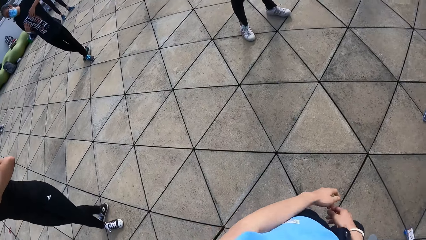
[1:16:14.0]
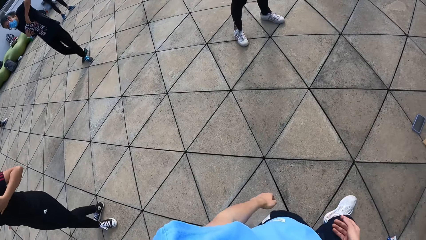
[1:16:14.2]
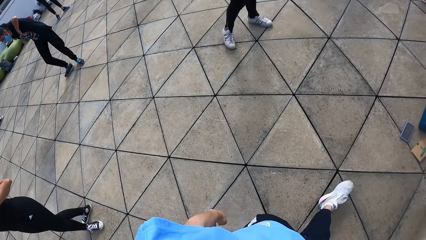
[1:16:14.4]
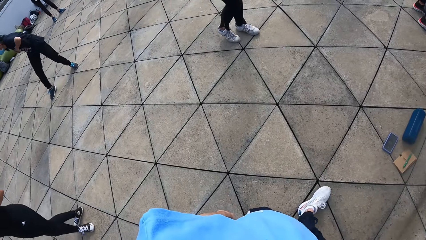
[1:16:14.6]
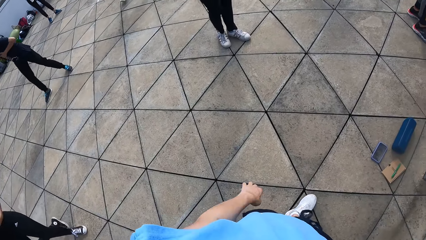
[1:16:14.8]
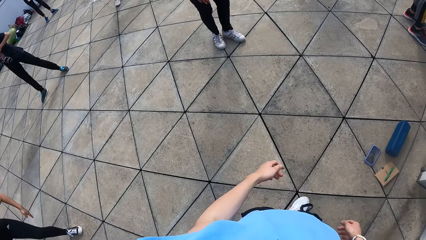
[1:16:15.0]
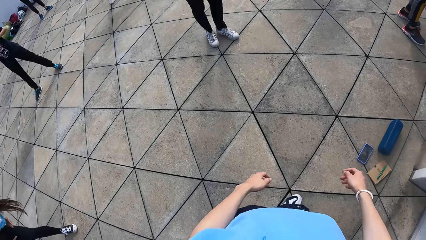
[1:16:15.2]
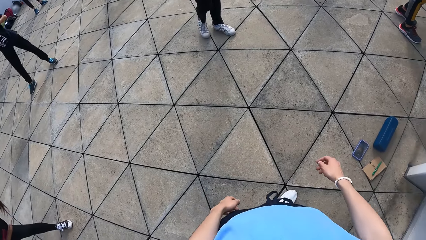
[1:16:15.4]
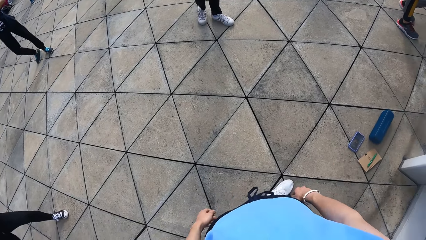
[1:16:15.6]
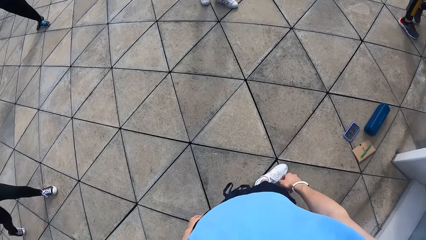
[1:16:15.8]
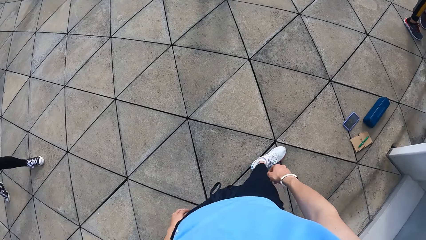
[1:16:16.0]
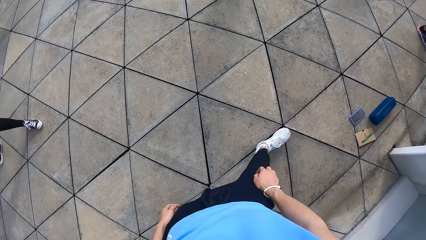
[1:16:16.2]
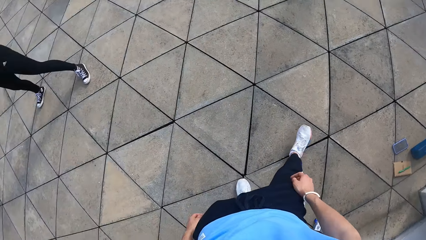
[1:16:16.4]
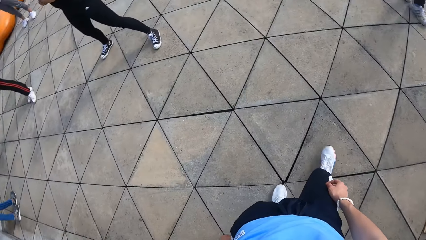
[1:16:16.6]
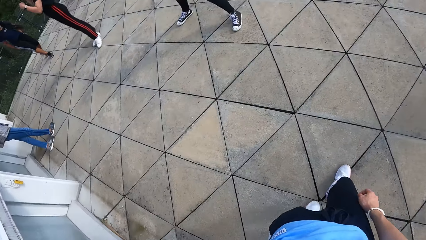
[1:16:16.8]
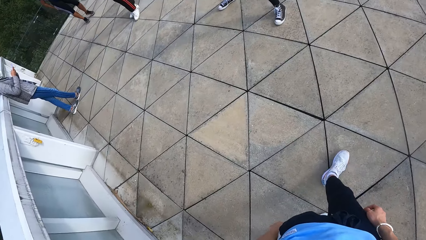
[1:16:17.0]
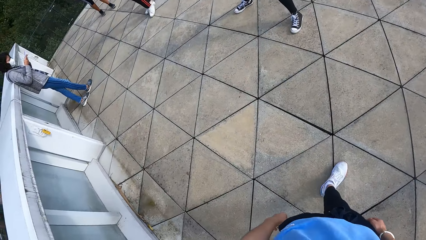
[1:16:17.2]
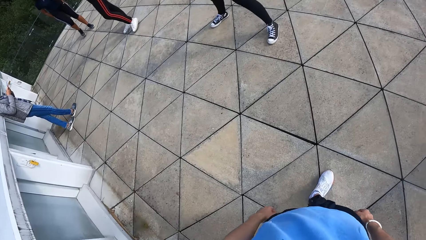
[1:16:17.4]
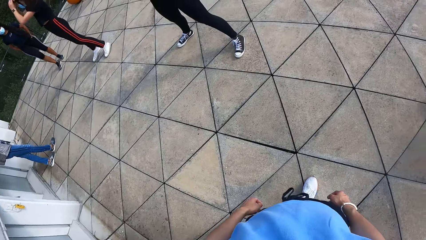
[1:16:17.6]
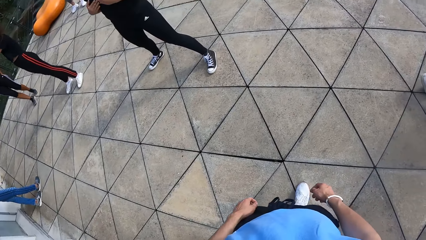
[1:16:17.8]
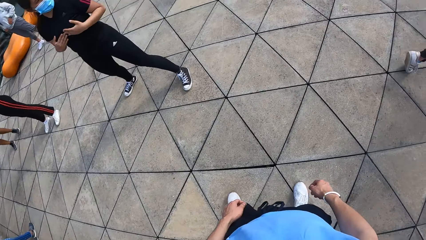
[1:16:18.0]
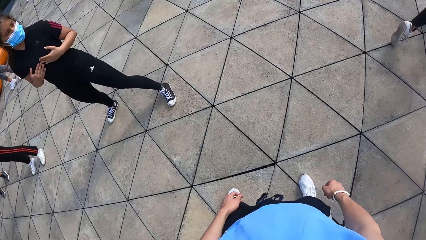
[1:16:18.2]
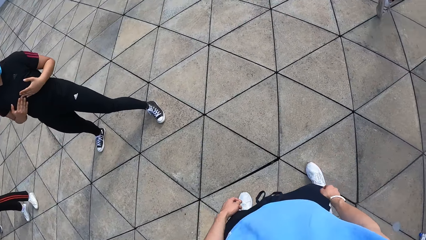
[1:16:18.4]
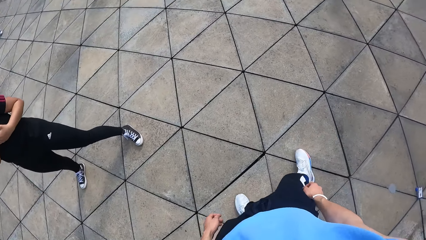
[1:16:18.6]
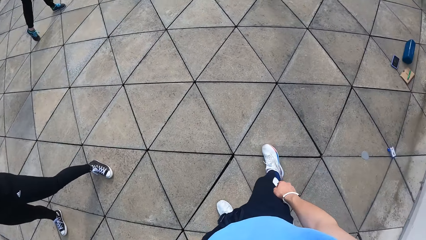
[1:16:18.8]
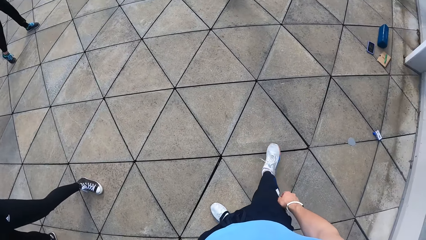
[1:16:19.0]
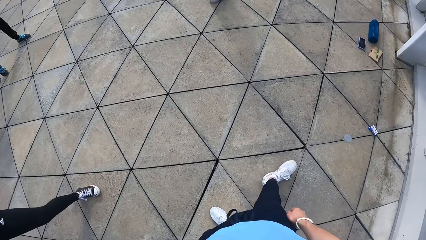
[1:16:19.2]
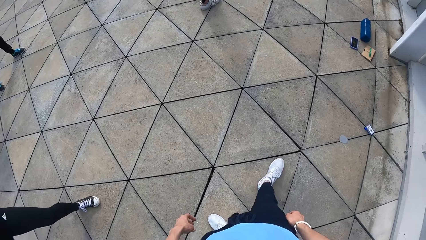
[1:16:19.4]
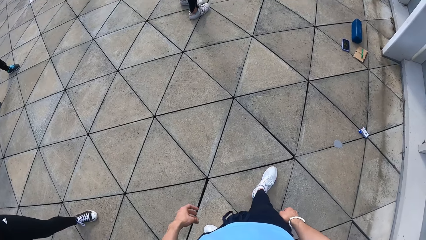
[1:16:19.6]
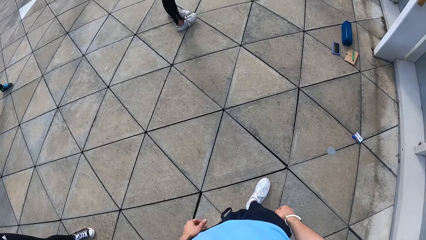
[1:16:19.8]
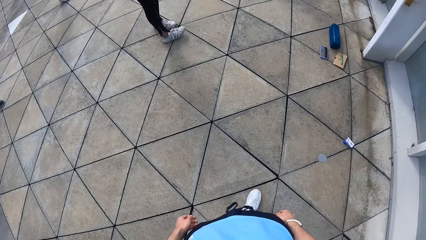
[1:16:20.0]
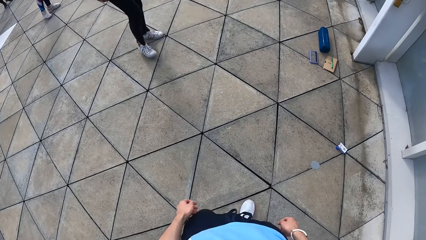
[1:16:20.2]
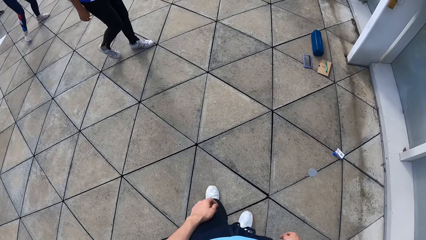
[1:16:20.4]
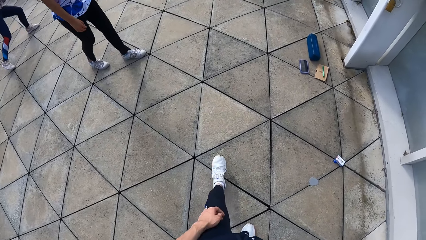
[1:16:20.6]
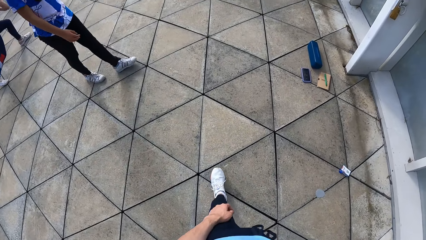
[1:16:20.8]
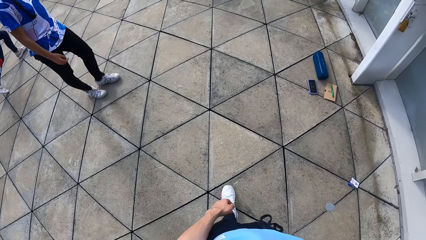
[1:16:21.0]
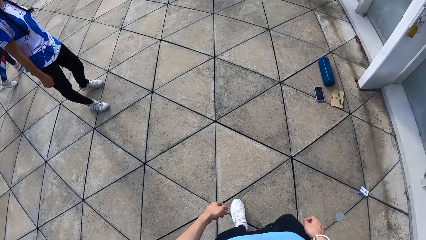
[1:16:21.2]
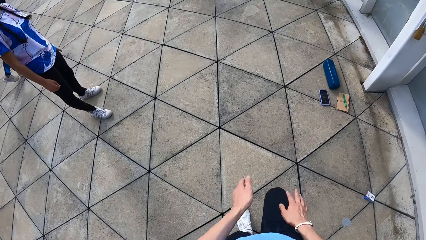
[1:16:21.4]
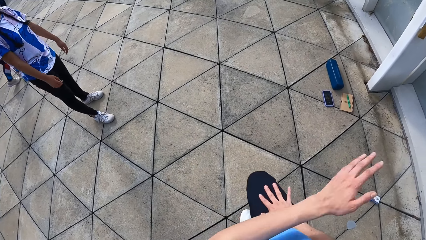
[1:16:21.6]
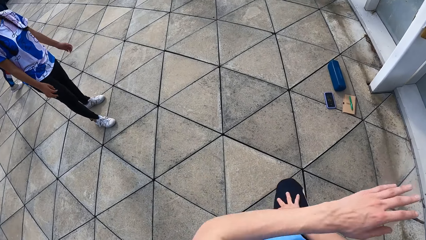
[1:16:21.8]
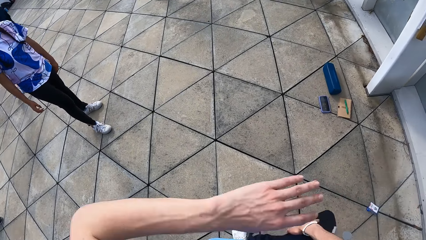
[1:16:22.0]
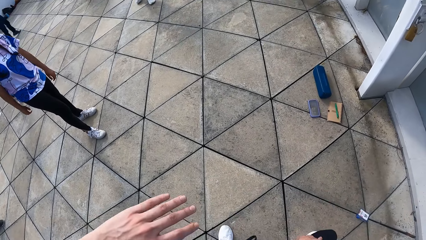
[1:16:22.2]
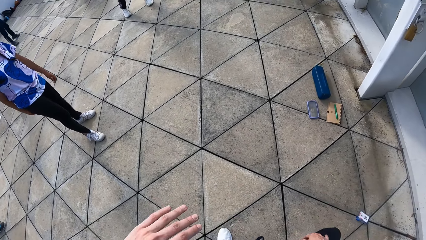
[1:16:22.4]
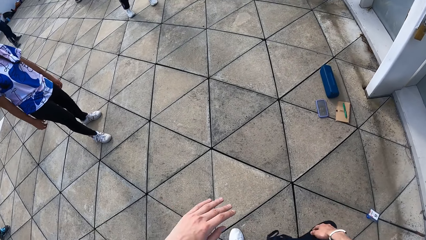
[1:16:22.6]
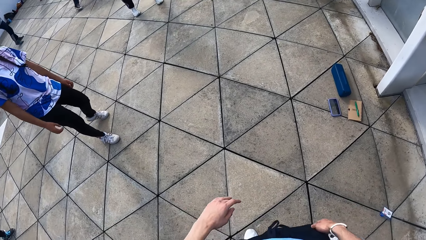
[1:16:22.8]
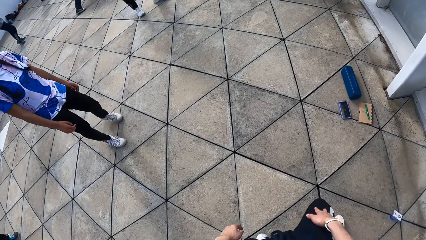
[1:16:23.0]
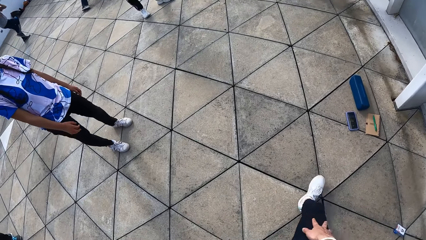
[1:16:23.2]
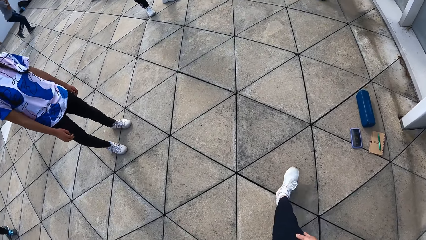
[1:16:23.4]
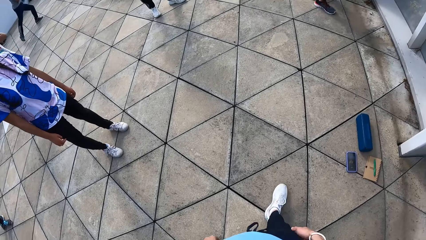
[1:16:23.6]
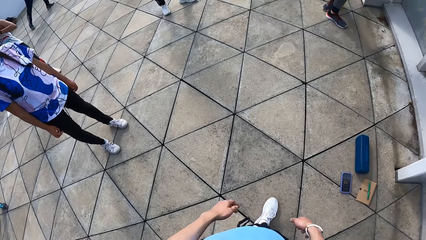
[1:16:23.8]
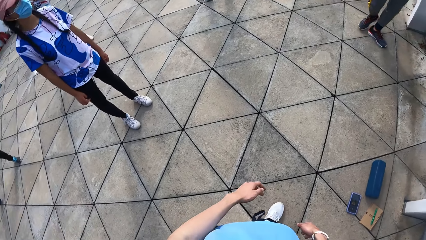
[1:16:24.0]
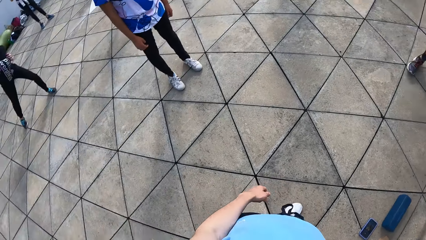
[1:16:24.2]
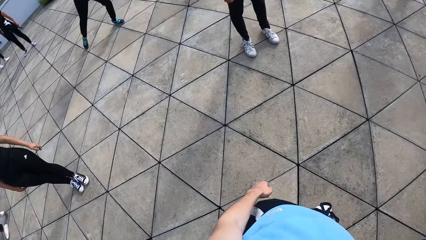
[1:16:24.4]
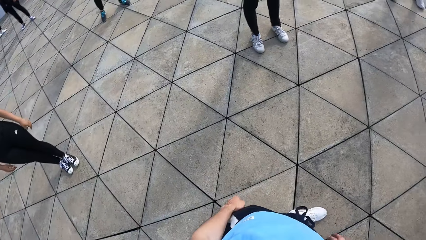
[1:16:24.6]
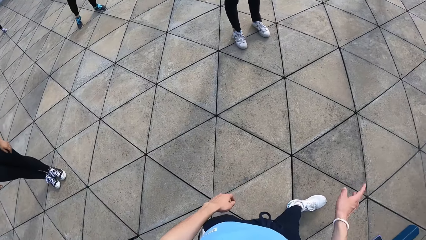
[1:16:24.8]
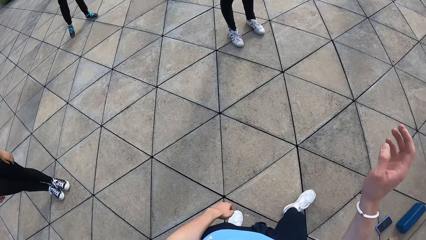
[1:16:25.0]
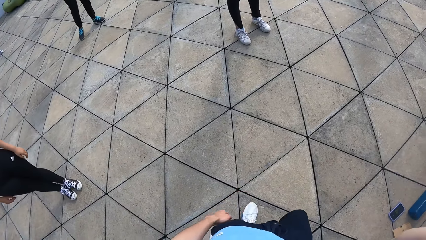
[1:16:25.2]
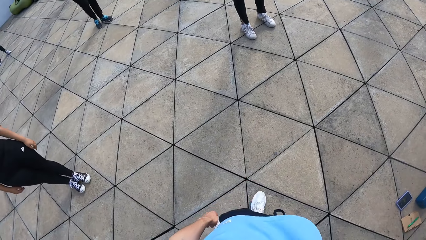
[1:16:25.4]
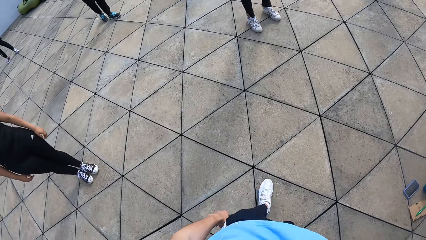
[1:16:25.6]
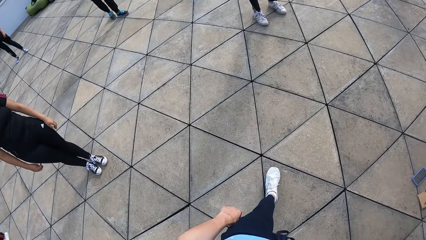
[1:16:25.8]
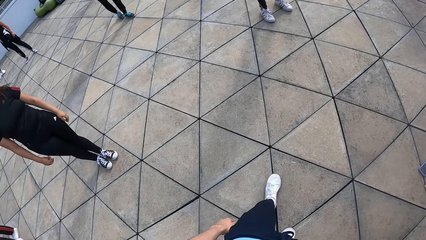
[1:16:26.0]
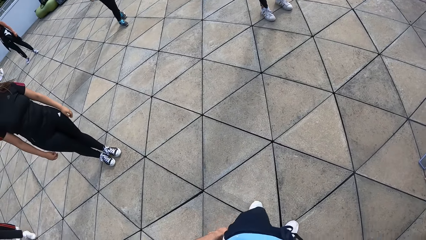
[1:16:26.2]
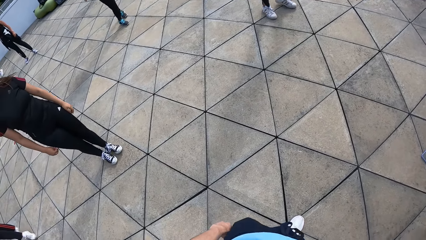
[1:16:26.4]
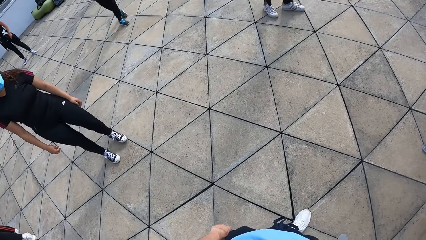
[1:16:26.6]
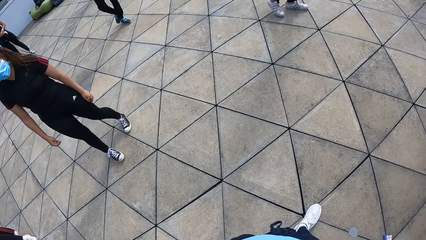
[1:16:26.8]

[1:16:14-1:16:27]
The camera wearer looks around the field. They do dance moves. They look around the field.

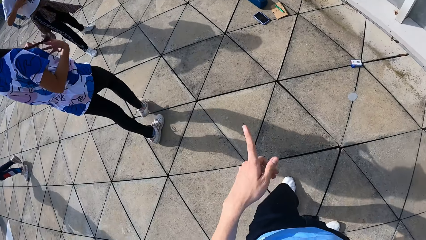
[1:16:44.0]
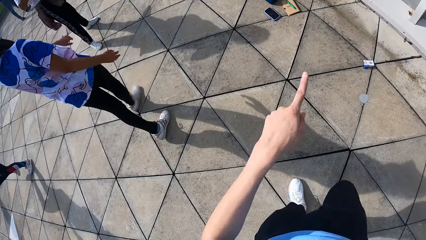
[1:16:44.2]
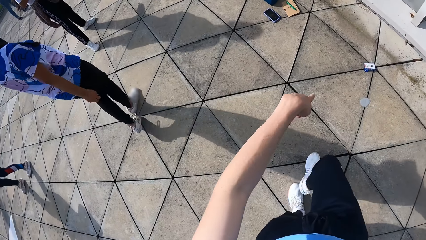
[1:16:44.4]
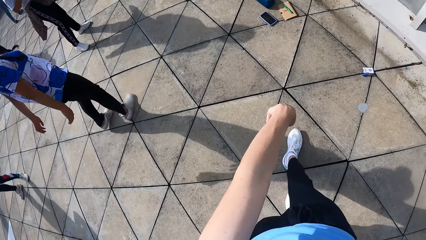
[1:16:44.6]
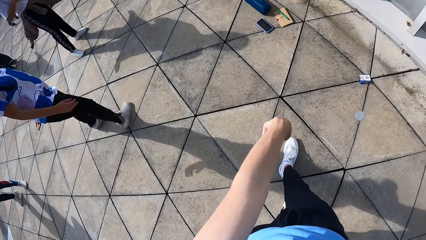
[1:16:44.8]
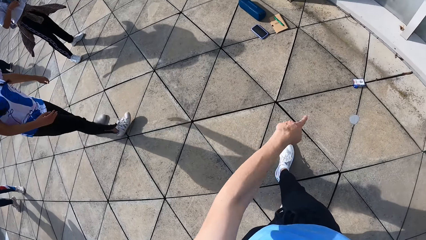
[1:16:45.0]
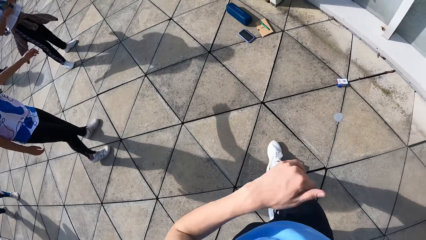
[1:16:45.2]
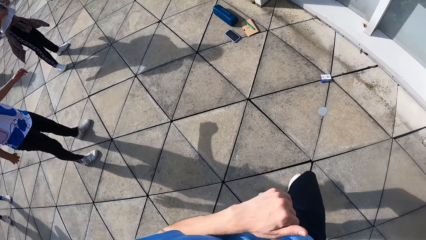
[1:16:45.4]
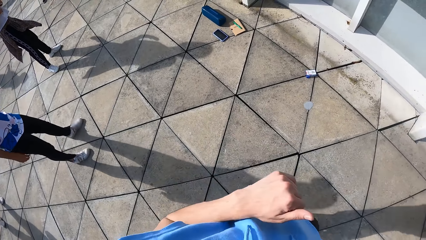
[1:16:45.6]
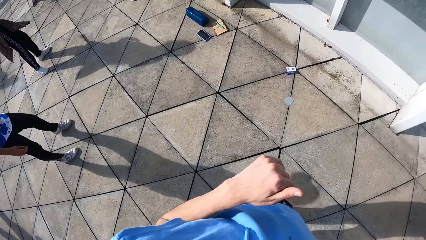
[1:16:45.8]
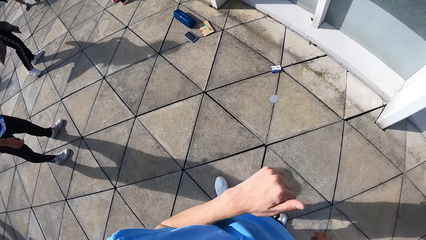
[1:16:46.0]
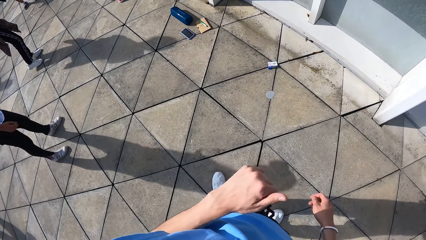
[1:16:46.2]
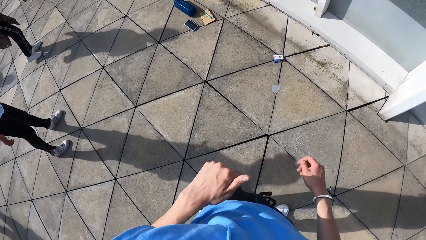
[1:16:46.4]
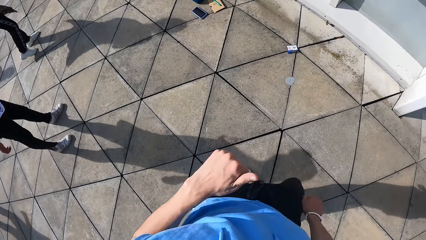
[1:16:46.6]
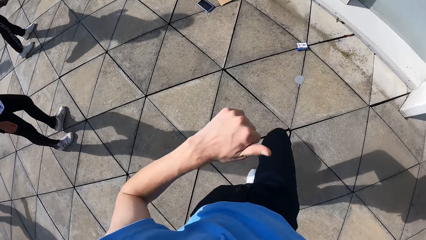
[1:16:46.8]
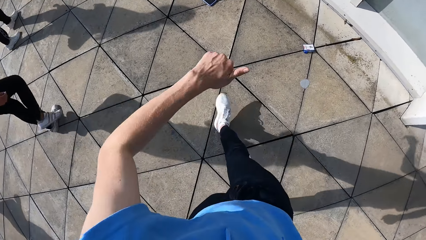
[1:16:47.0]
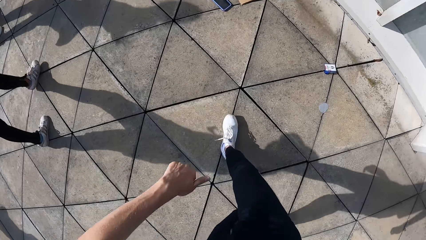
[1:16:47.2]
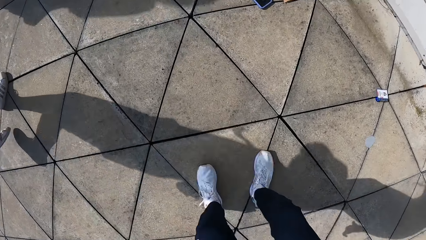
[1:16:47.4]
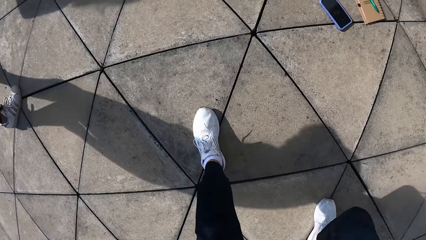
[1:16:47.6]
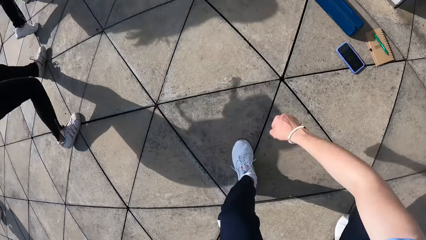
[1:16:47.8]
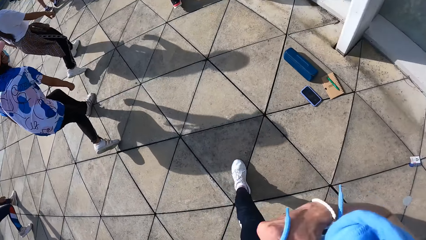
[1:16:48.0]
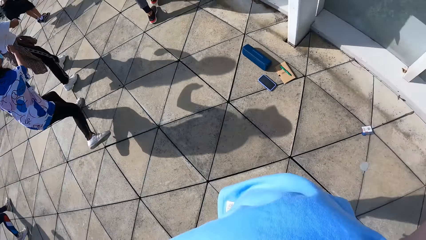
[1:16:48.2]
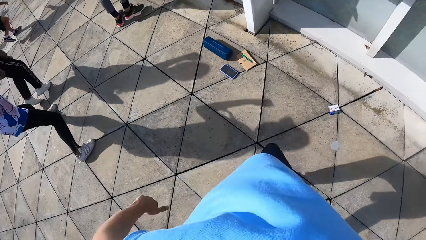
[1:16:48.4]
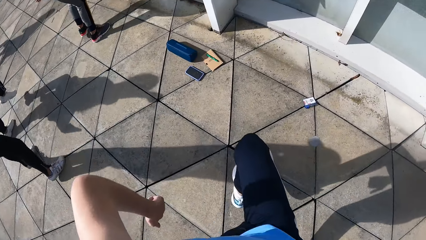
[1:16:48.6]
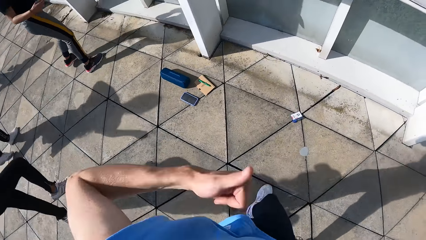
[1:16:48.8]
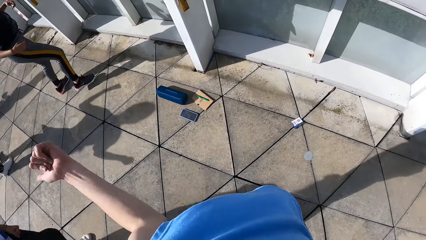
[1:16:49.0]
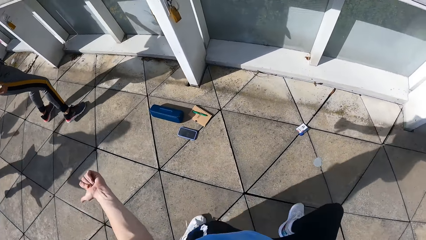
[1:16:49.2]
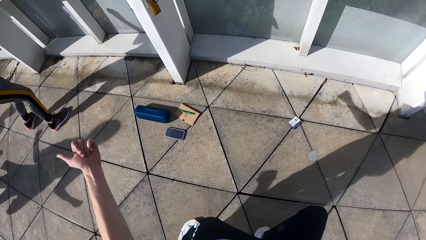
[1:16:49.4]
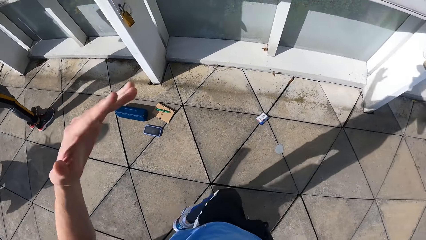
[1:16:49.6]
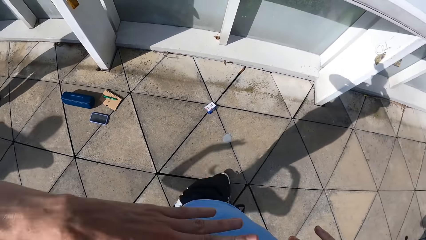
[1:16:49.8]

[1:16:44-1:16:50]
The camera wearer does dance moves.
